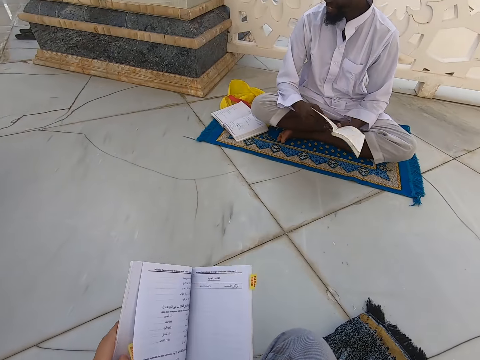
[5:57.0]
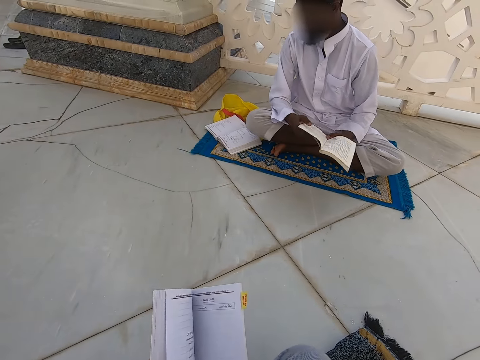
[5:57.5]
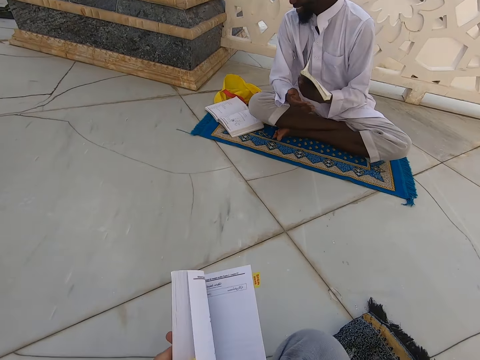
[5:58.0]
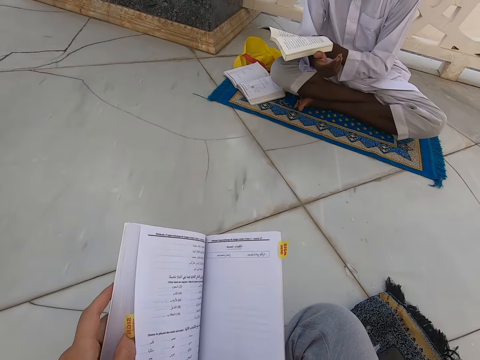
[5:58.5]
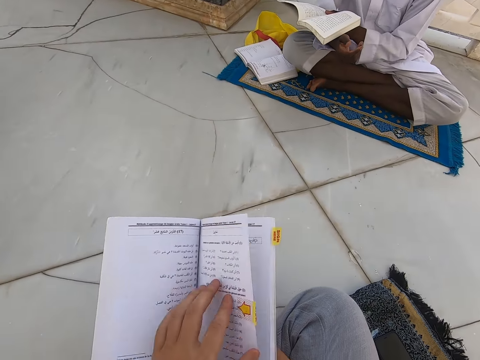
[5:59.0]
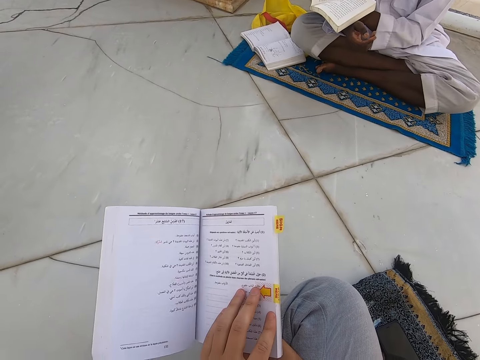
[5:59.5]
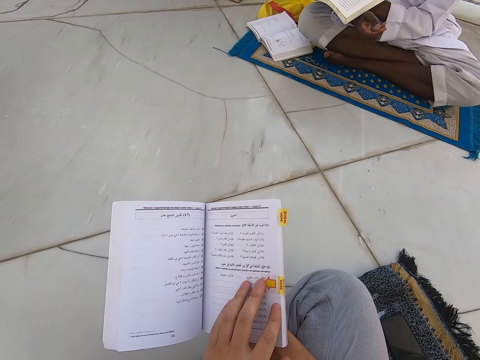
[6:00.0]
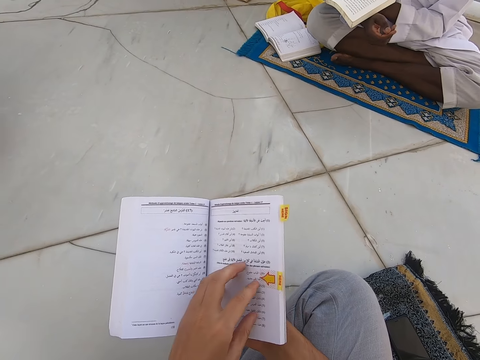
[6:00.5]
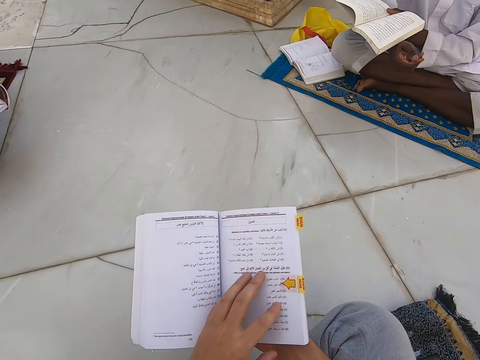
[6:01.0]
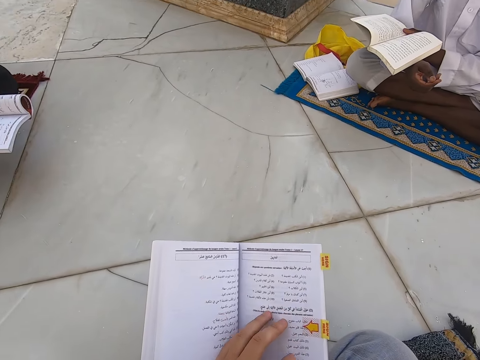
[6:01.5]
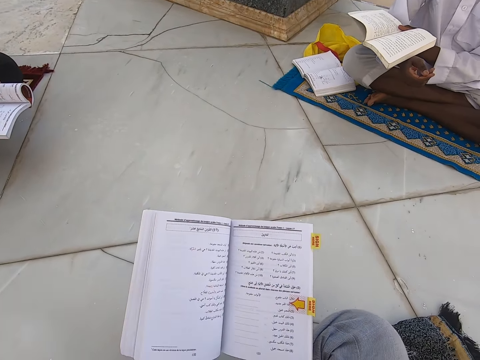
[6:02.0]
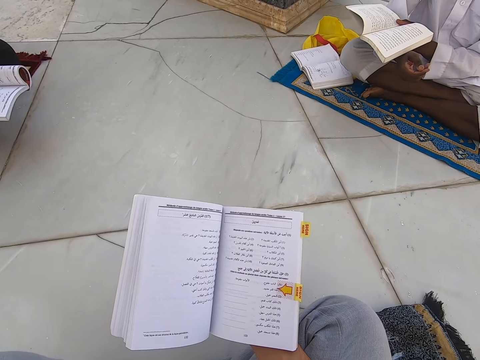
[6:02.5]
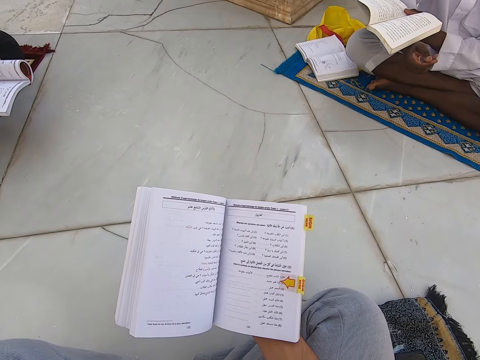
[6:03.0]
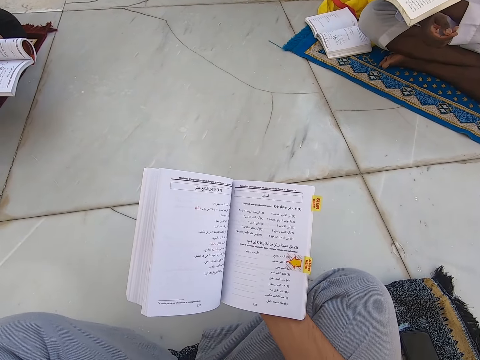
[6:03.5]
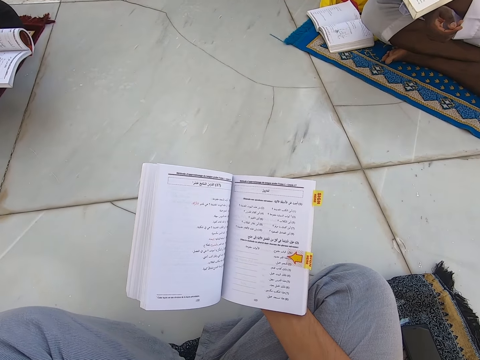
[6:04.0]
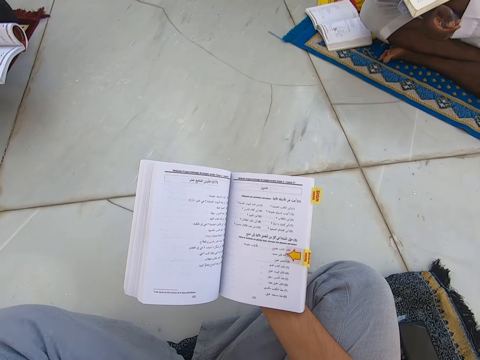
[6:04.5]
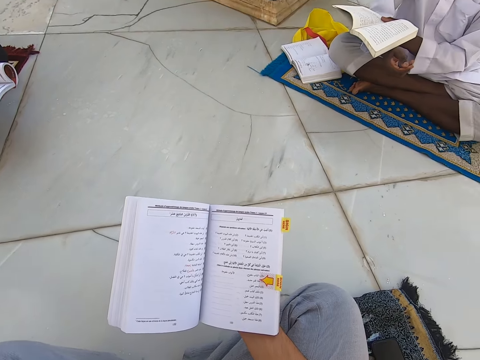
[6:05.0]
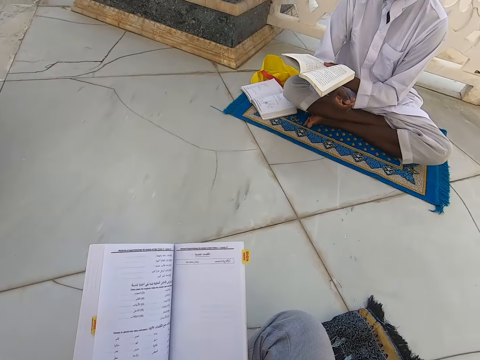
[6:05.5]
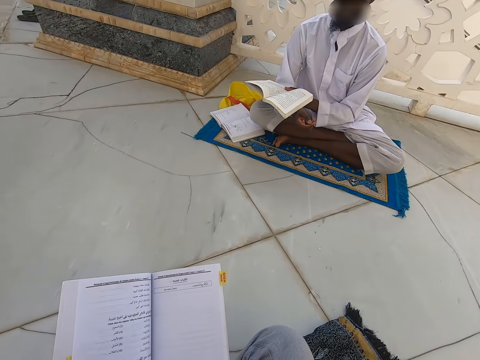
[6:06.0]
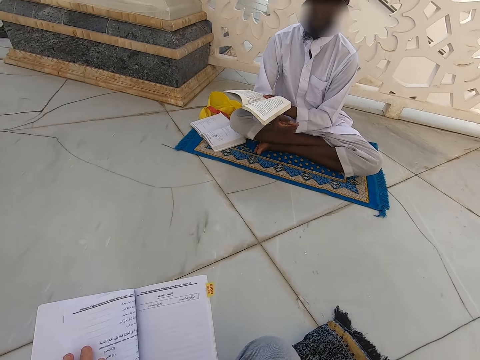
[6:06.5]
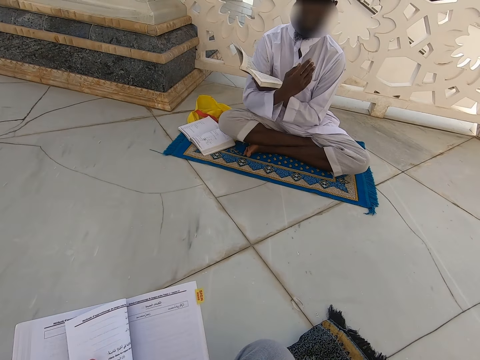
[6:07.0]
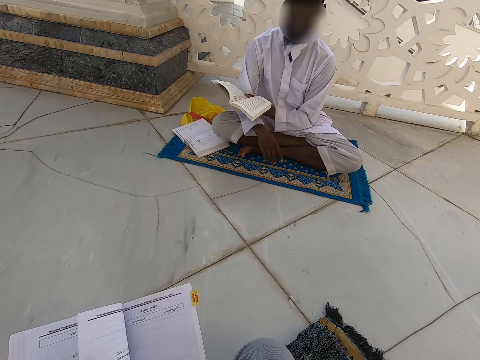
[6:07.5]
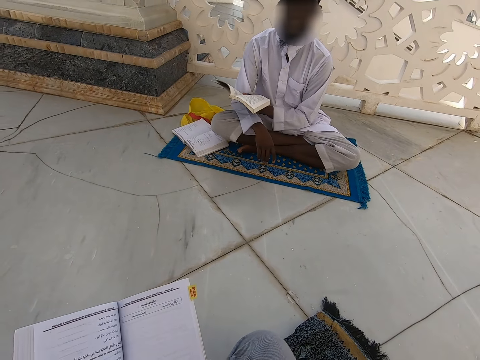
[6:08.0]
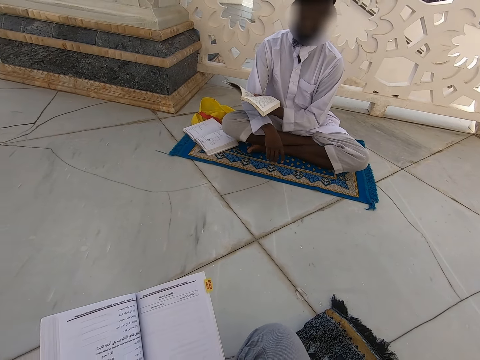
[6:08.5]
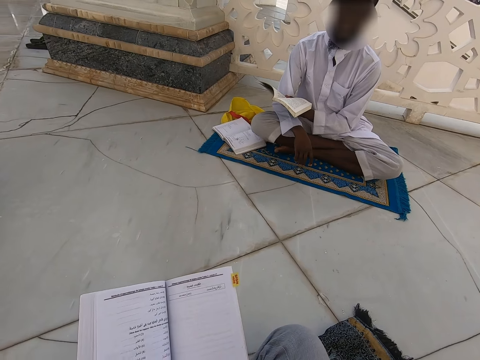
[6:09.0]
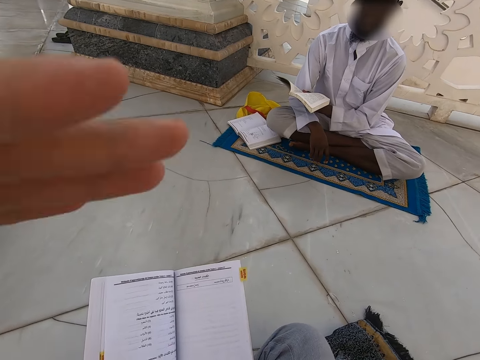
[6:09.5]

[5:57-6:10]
The camera wearer reads the book.

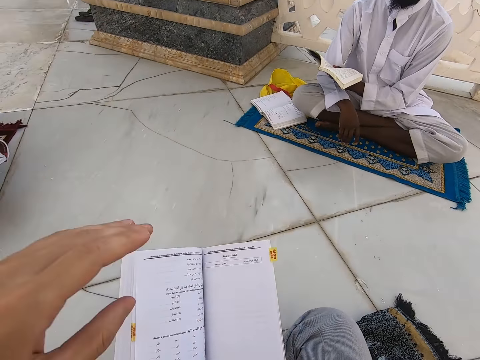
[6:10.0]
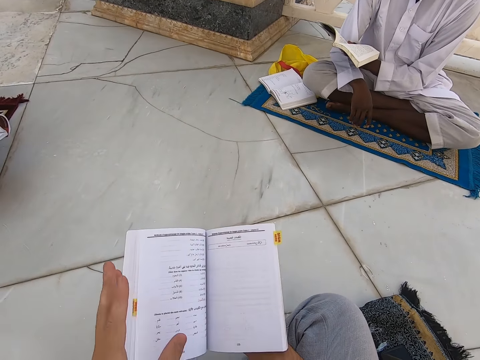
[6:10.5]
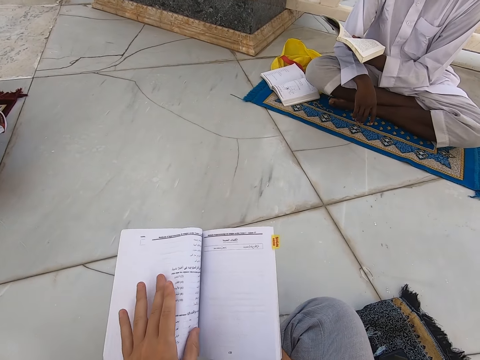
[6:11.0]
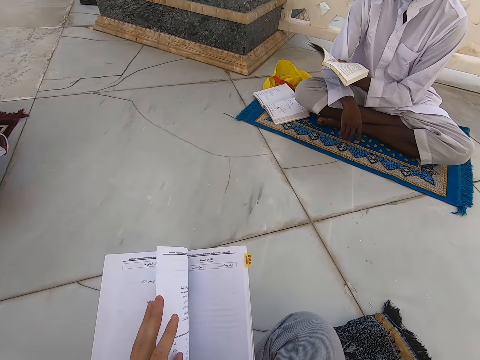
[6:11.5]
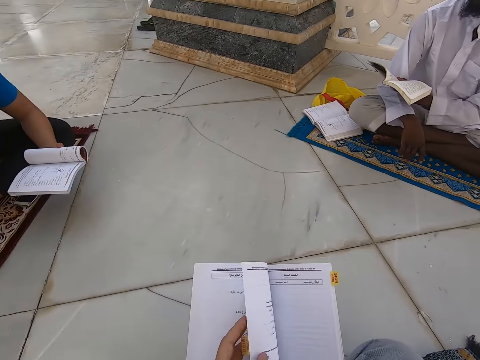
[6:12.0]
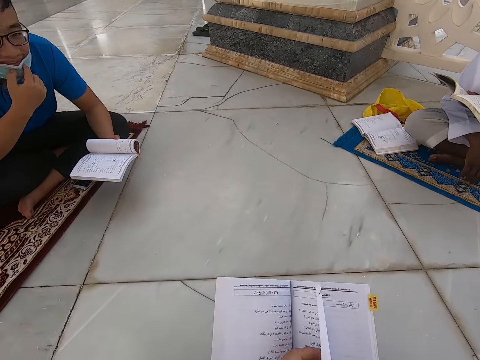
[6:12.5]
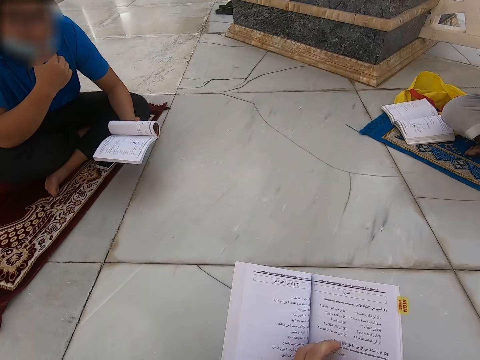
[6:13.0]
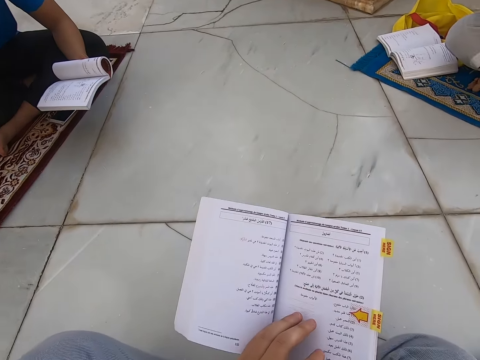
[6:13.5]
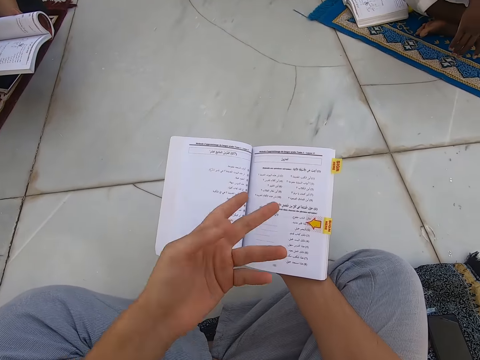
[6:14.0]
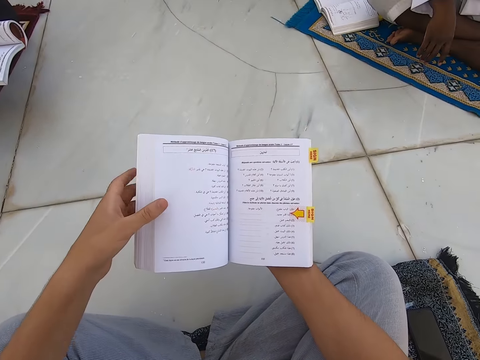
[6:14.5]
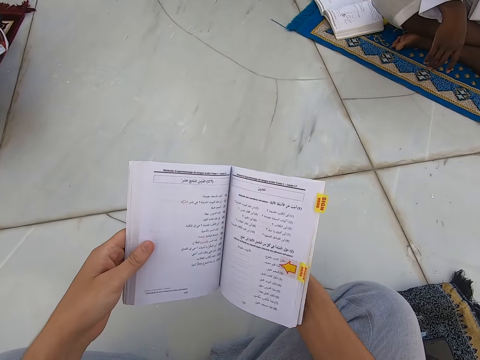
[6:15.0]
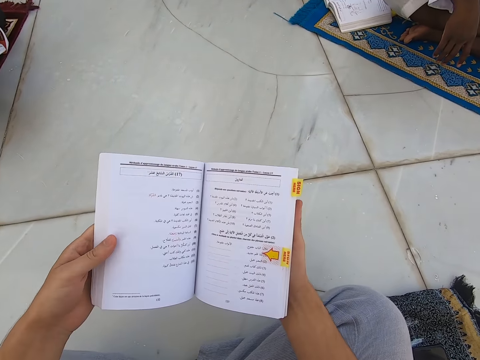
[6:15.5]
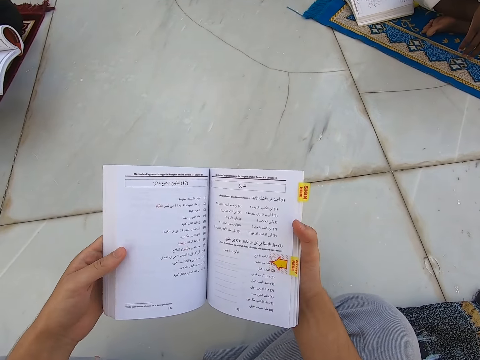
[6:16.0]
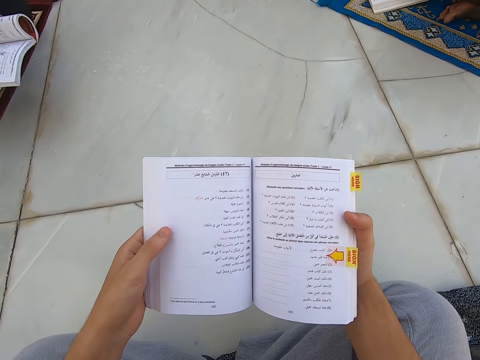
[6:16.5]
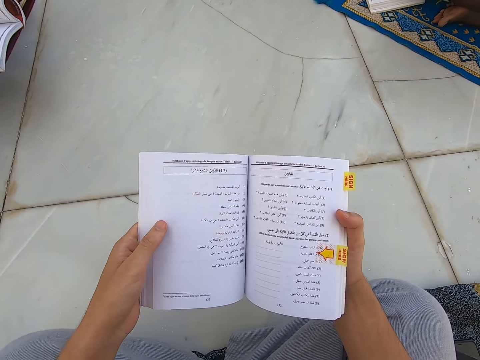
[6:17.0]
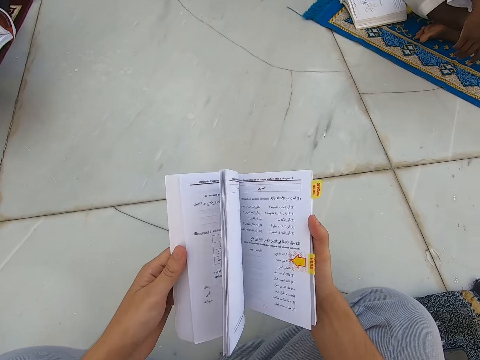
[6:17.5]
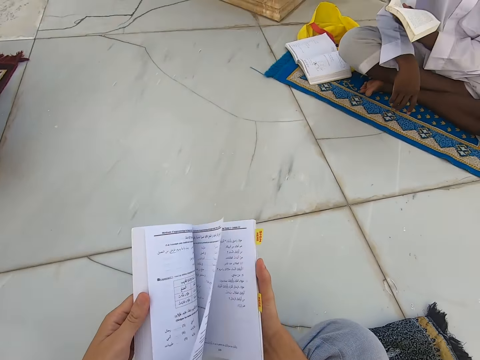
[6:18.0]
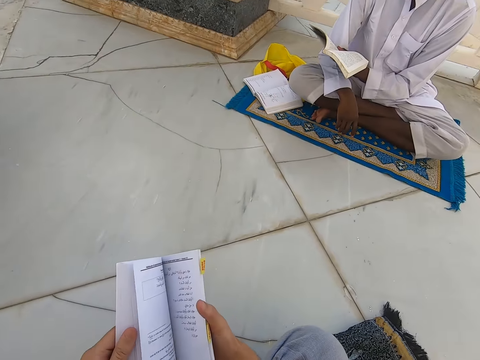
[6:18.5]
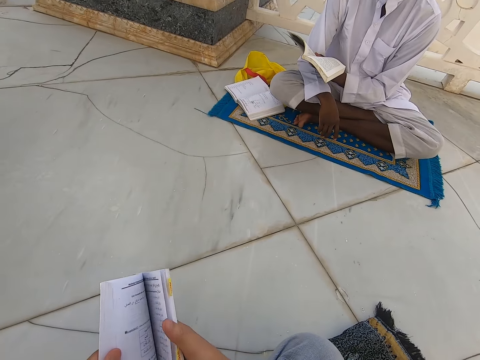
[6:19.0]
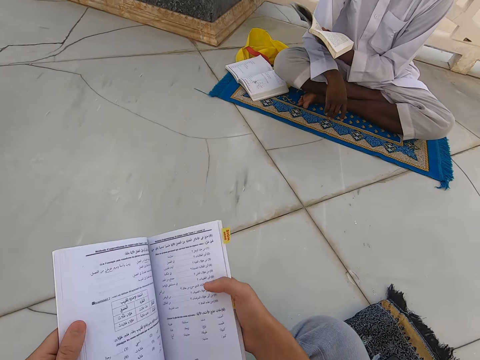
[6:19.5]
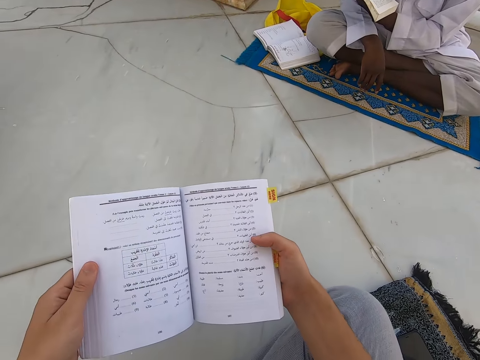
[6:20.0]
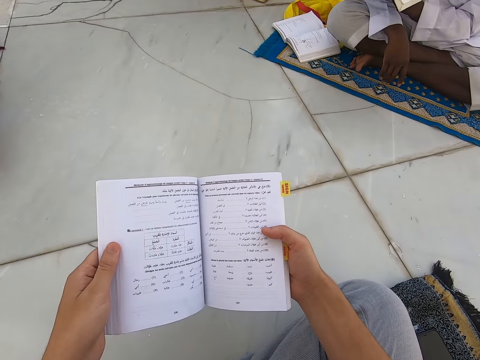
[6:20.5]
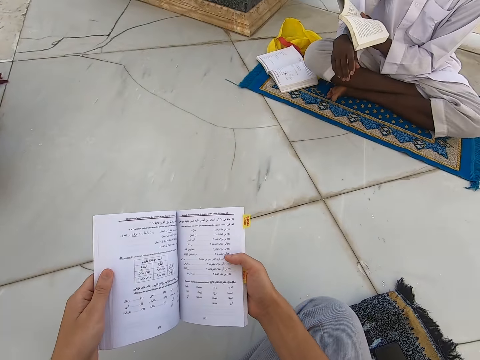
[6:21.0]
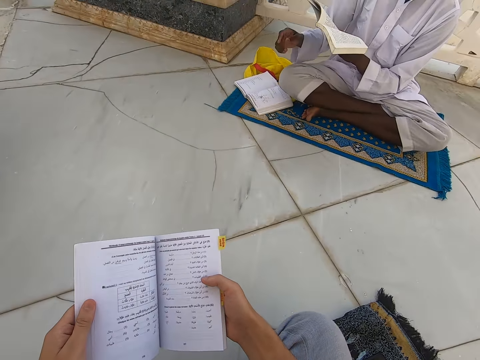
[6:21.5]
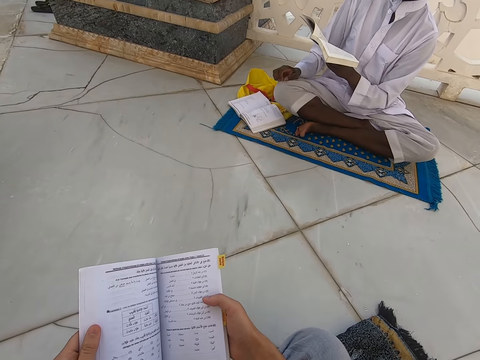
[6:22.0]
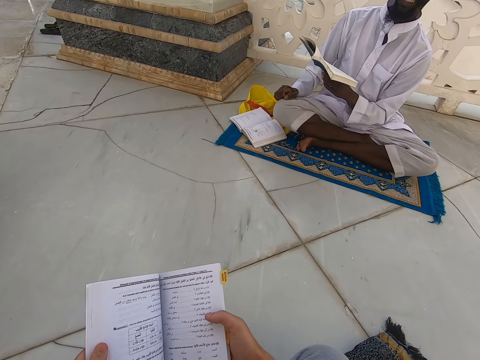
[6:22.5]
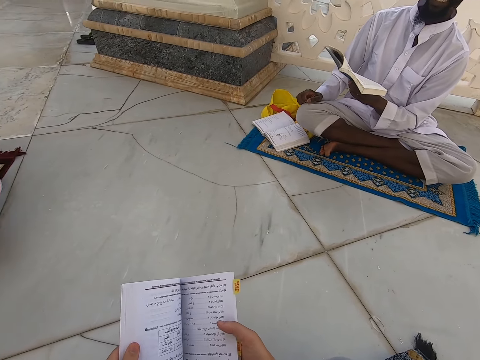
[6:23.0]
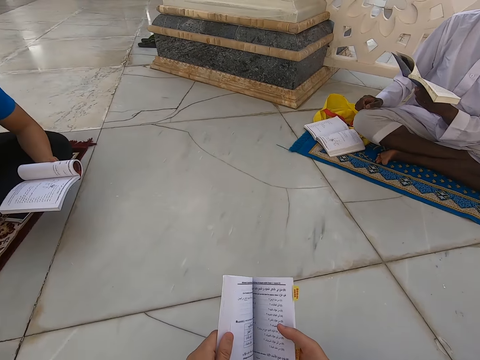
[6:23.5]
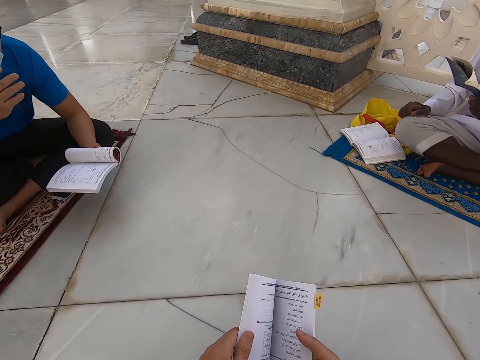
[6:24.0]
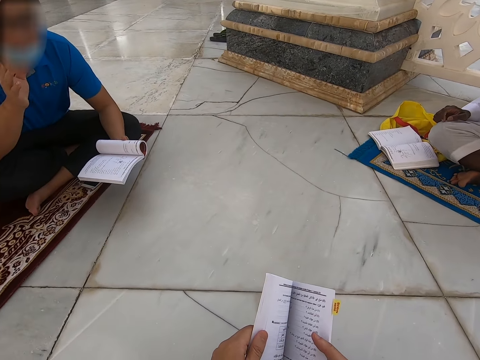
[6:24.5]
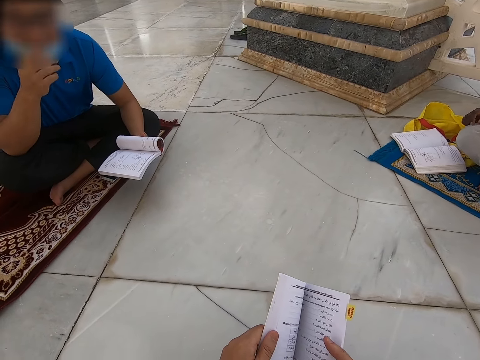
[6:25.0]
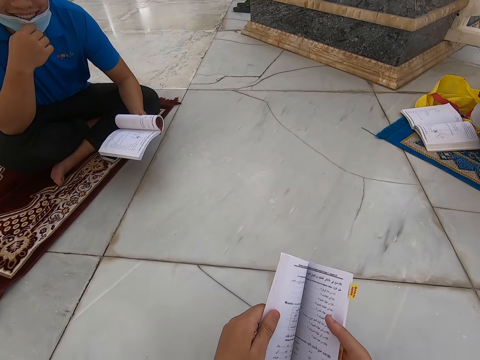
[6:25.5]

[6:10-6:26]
The camera wearer peruses a book. They read the book. They peruse the book. They read the book. A man waves a hand to the camera wearer.
